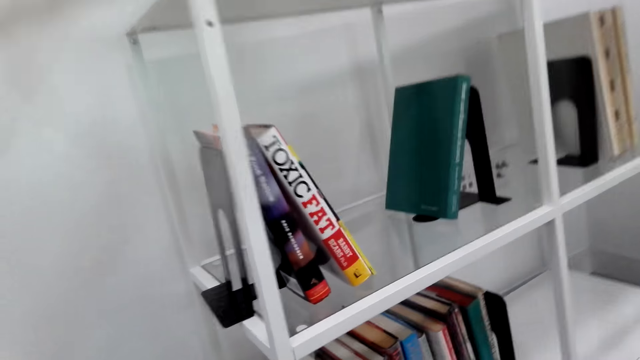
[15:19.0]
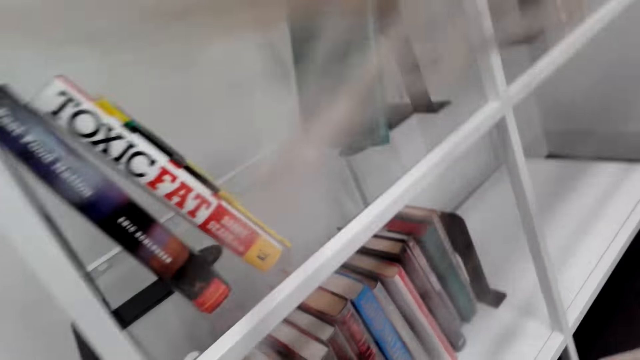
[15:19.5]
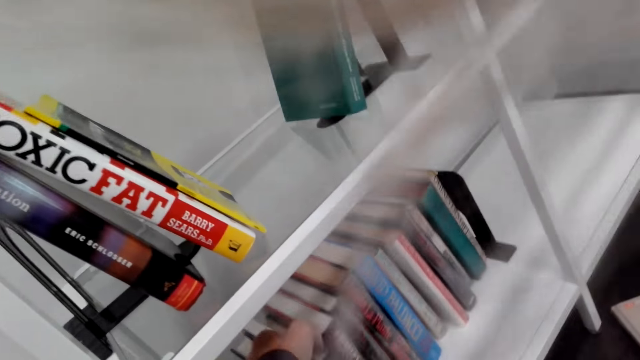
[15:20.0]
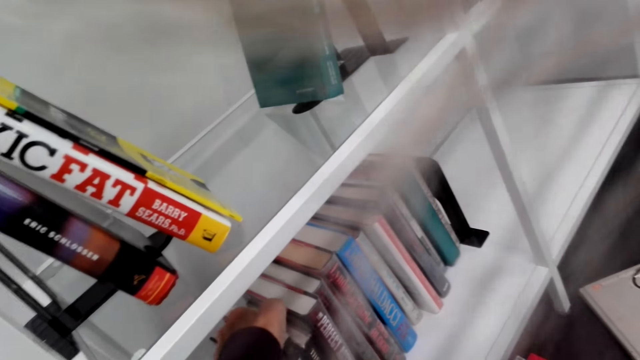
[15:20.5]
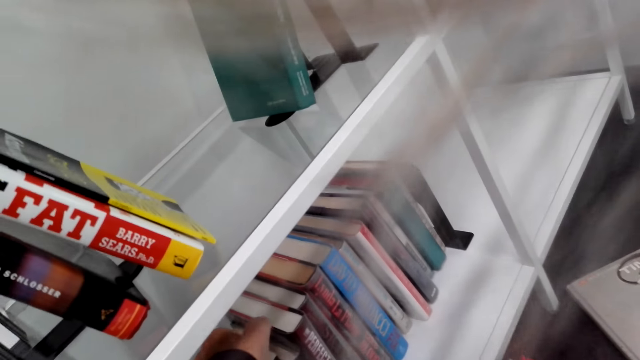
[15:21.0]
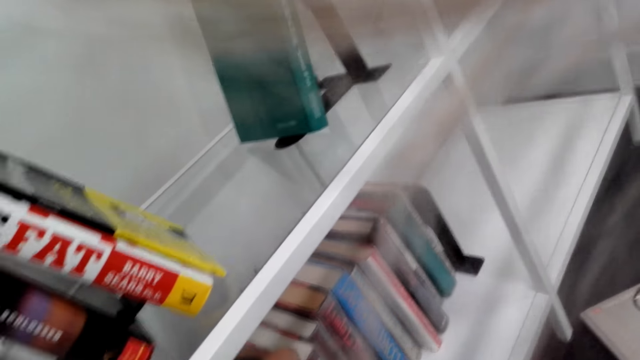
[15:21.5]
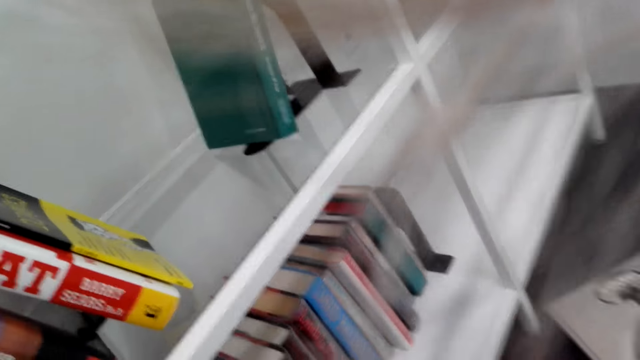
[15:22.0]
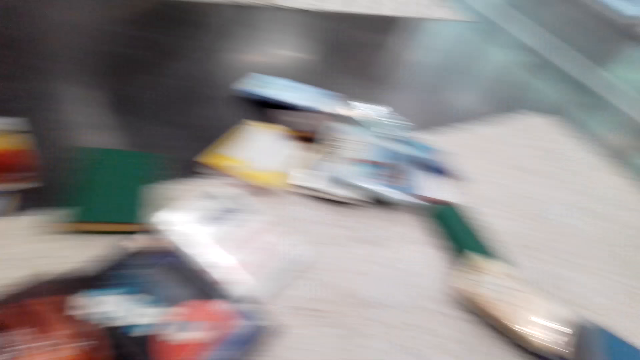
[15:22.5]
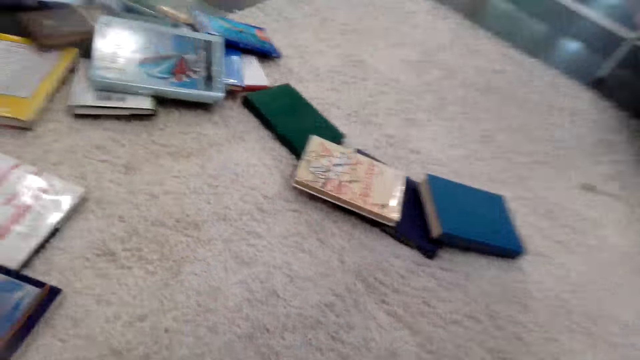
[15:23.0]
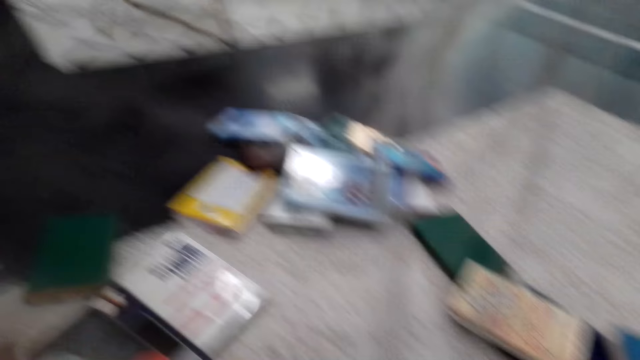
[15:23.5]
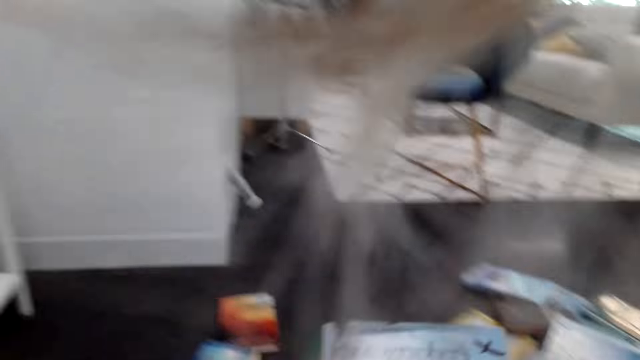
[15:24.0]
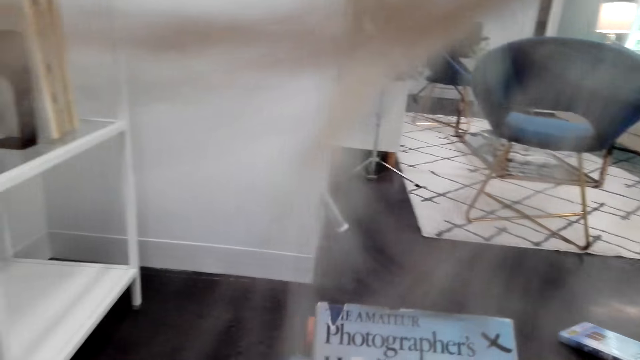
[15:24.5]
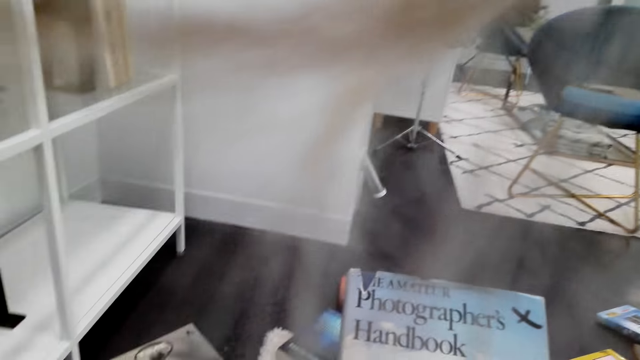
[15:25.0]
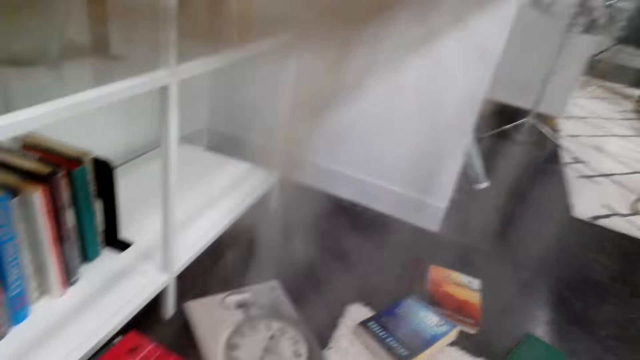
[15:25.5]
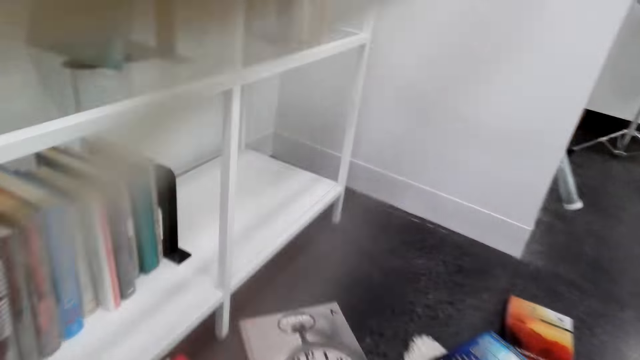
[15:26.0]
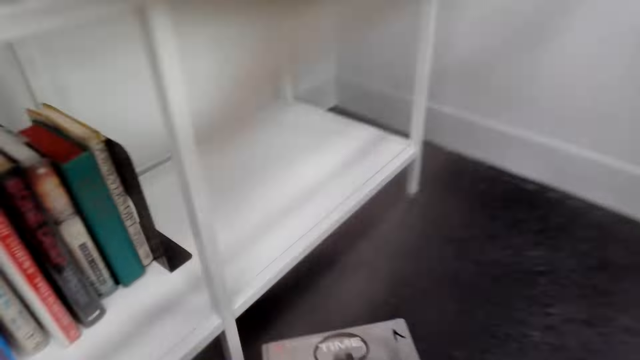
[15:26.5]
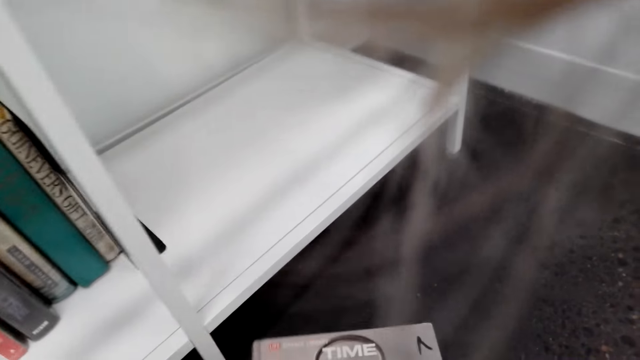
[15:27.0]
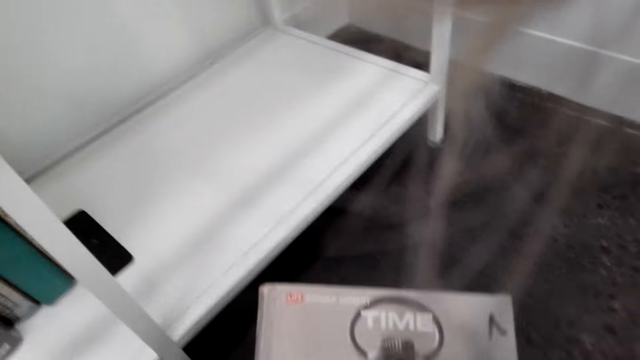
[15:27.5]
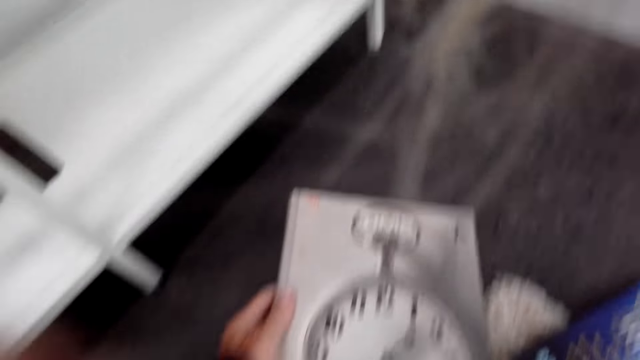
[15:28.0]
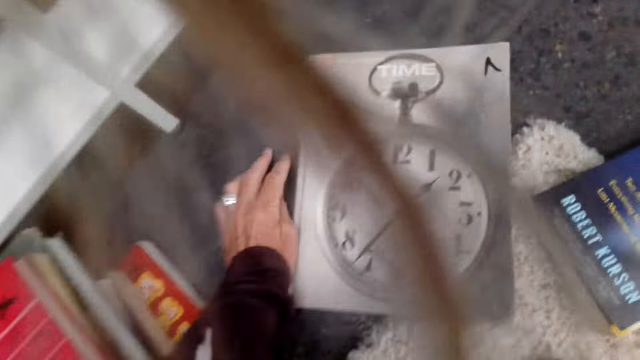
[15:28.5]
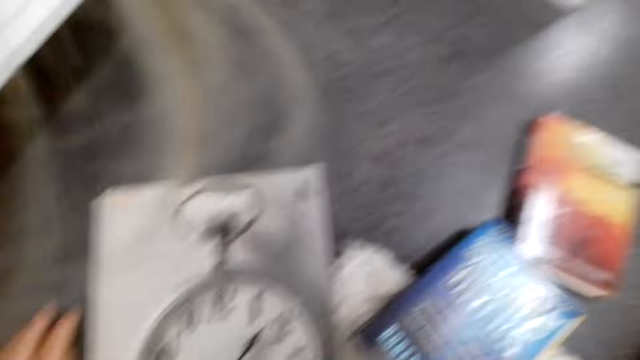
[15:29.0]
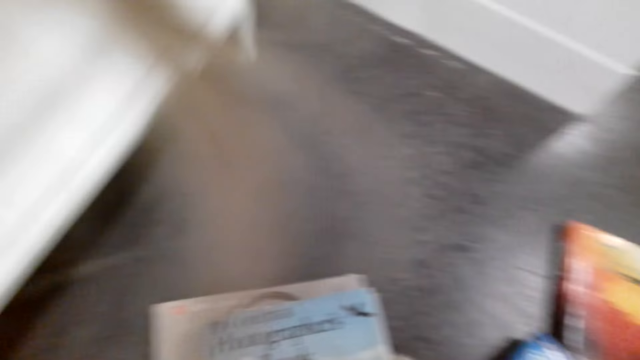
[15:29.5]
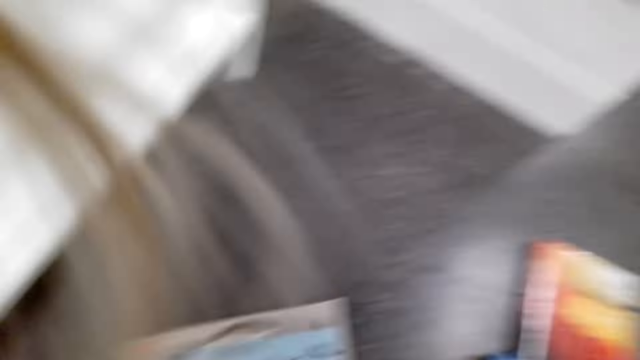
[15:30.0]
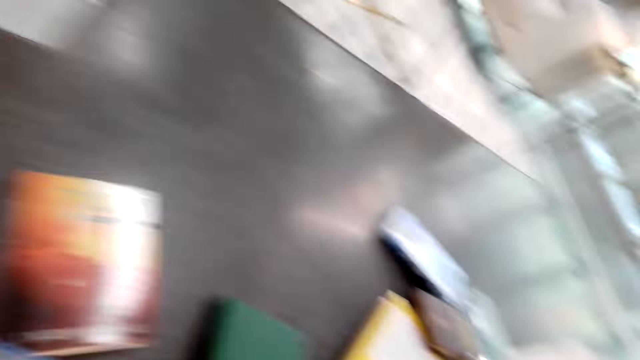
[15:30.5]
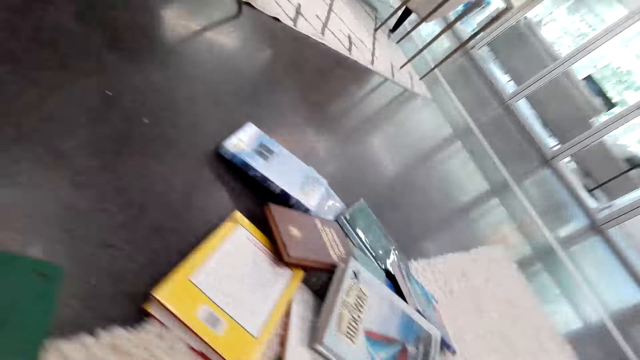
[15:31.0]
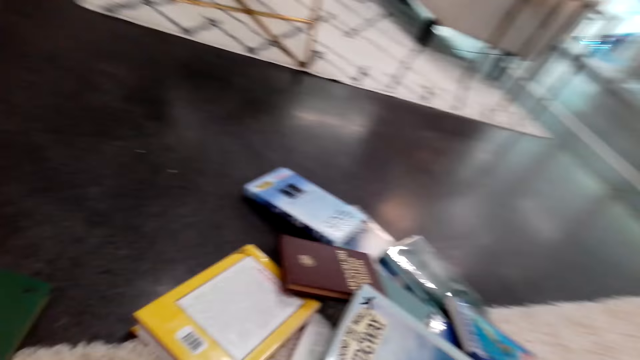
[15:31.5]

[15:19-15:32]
The camera wearer looks around the shelf. They move the books on the shelf. They look around the floor. They pick a book. They check the book. They pick a book. They check the book. They place the book on the floor. They check the book. They place the book on another. They look around the floor.

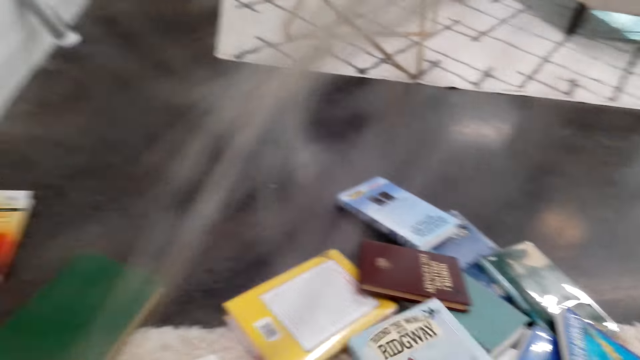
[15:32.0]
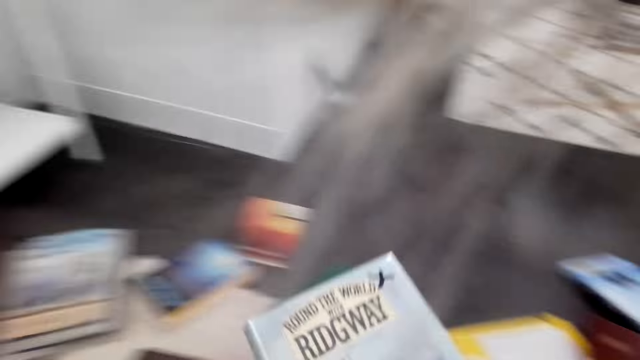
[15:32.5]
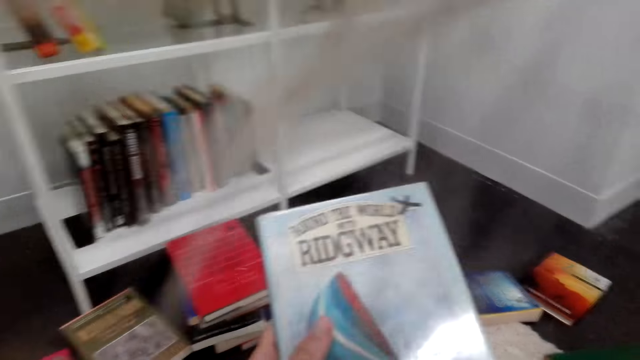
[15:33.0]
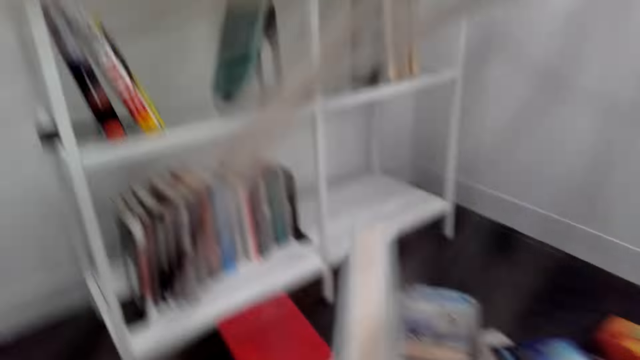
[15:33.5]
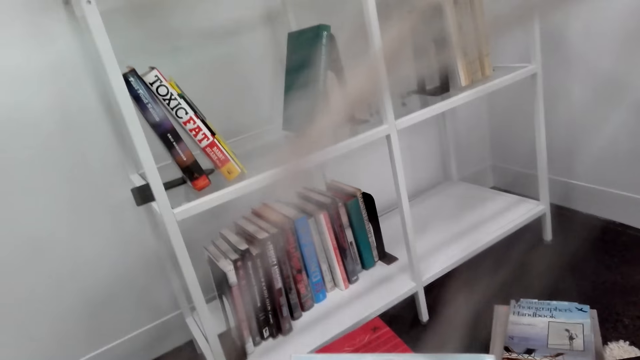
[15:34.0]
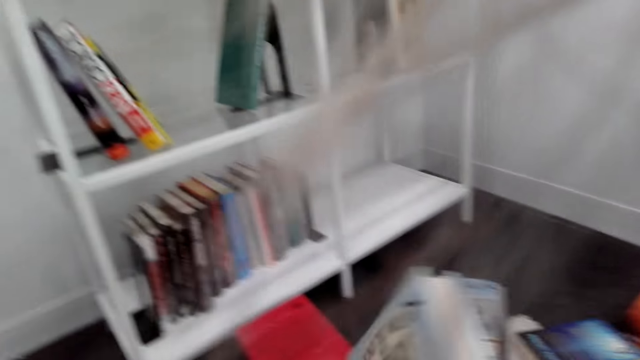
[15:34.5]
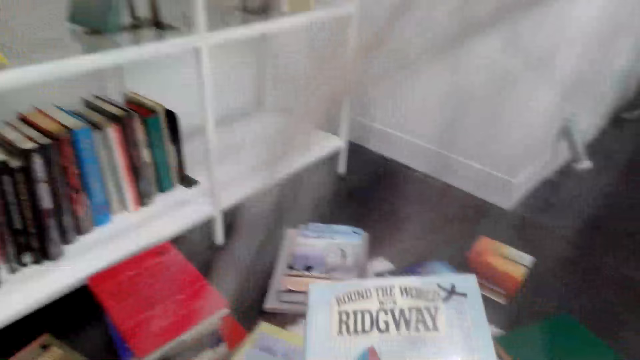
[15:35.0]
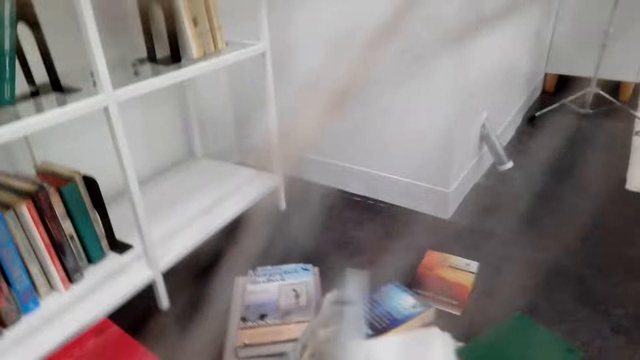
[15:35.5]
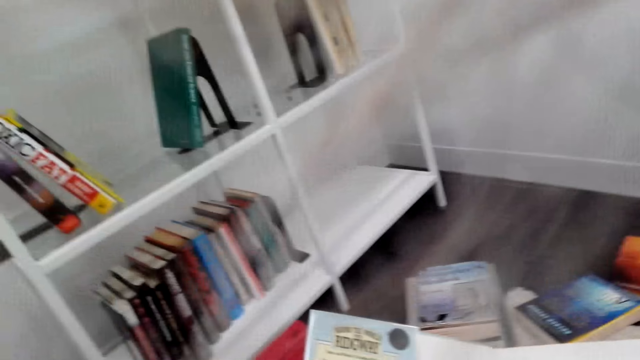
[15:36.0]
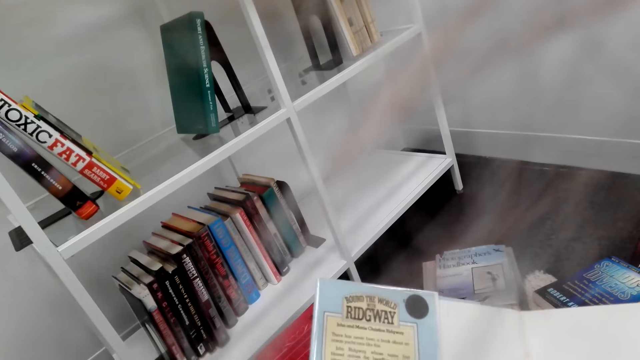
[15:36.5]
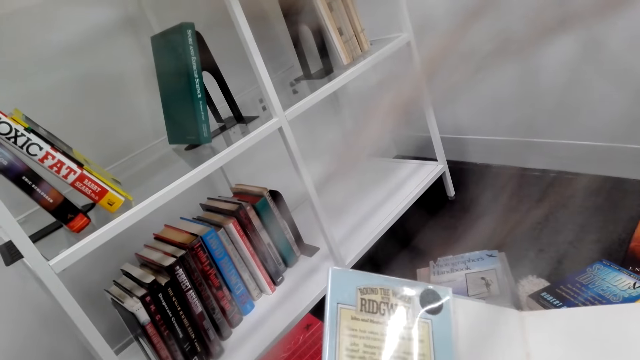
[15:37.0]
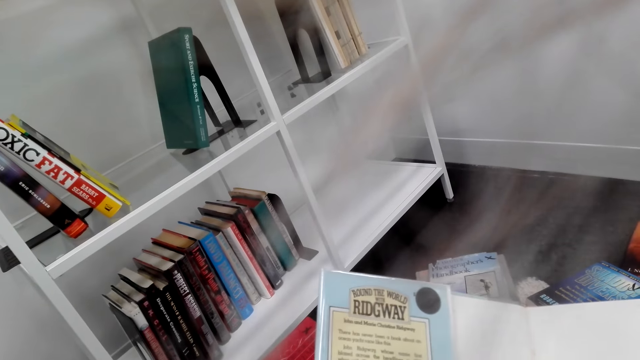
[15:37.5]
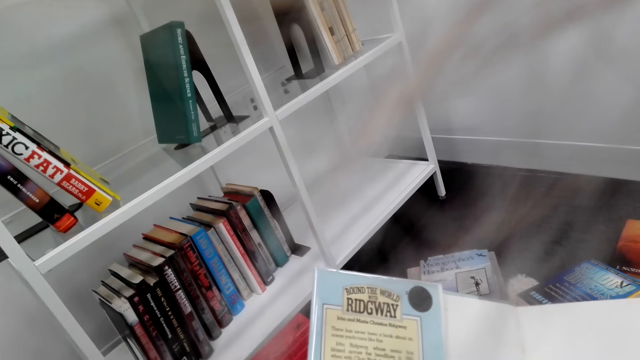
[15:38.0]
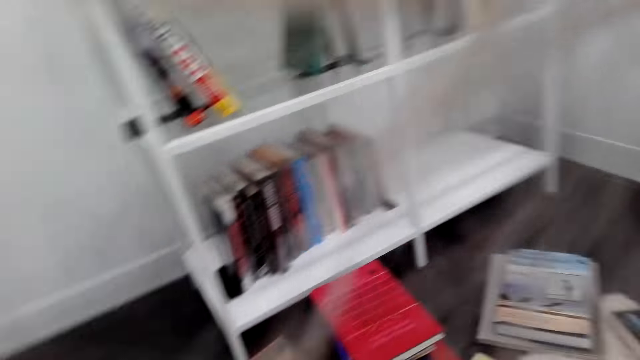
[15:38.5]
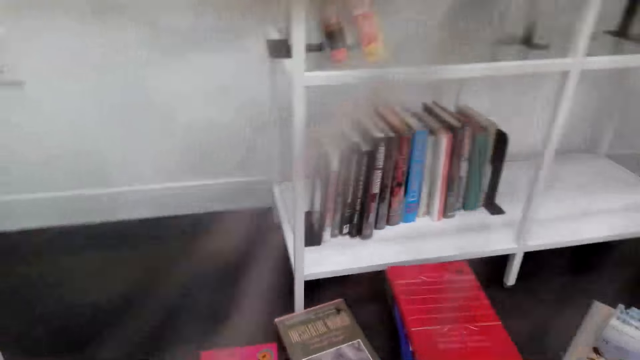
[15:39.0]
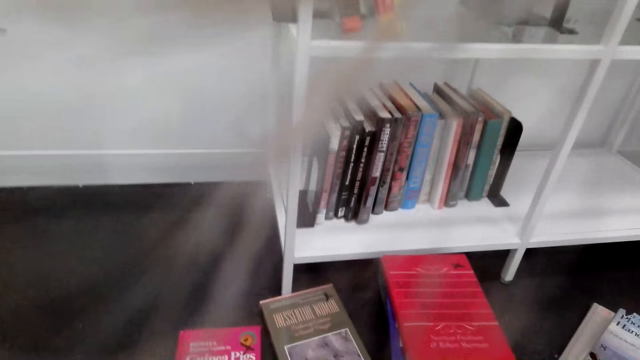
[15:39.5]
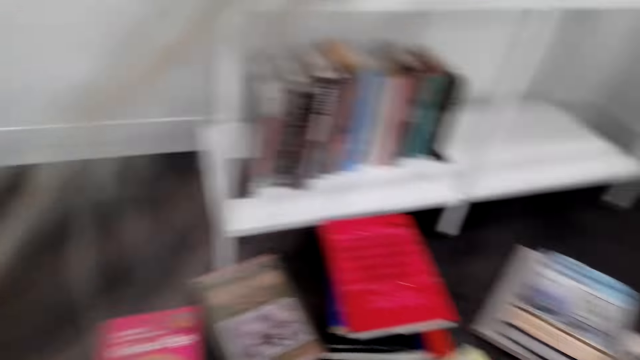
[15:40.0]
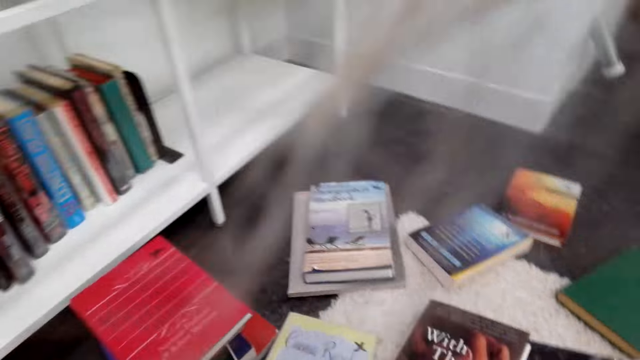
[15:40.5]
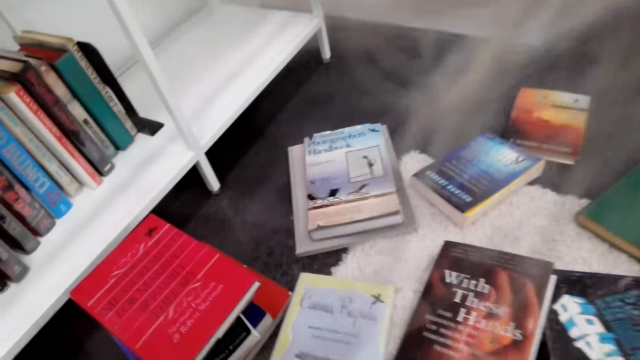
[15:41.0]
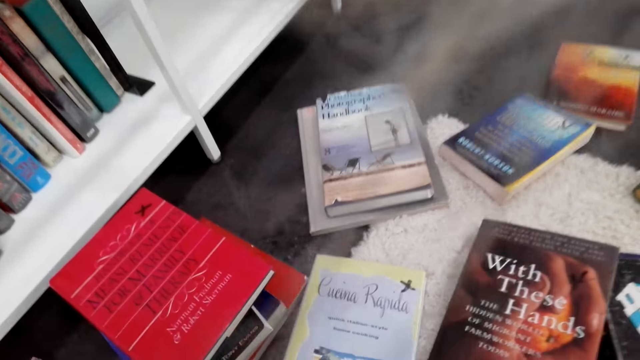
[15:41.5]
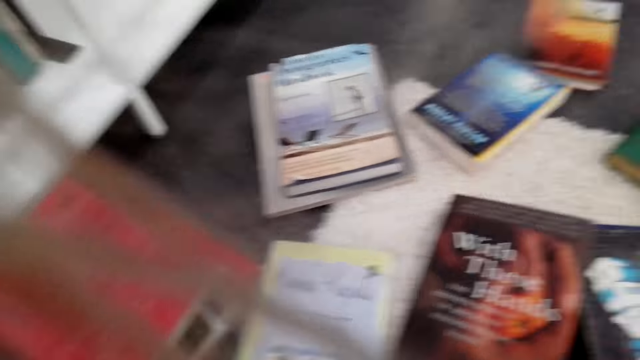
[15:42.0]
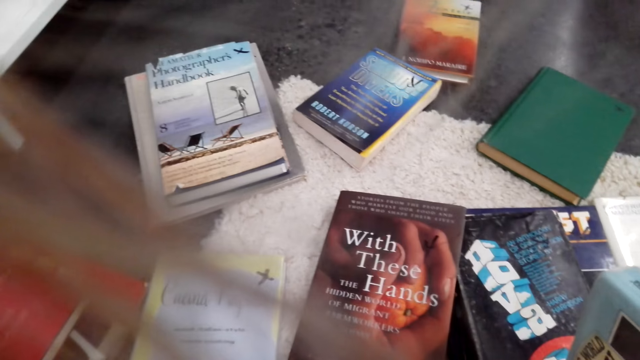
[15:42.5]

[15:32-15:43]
The camera wearer picks a book. They check the book. They look around the floor.
